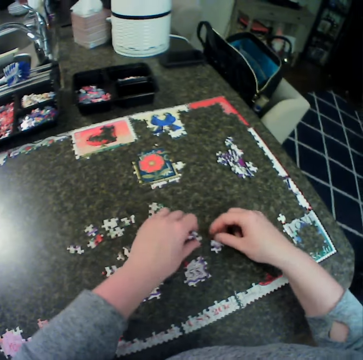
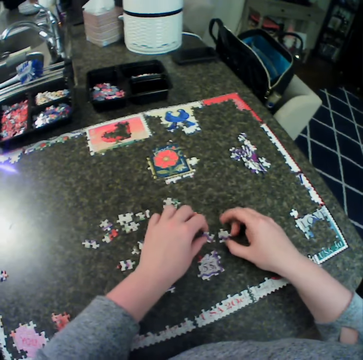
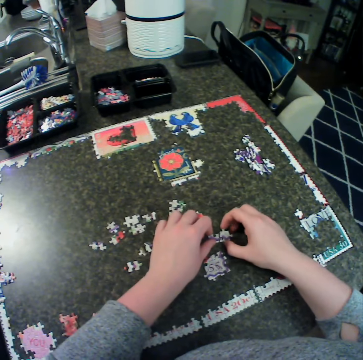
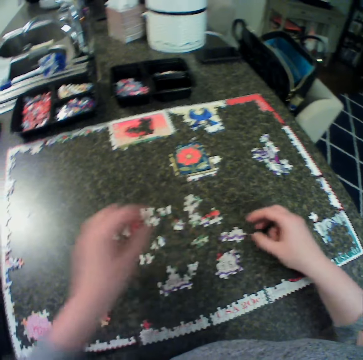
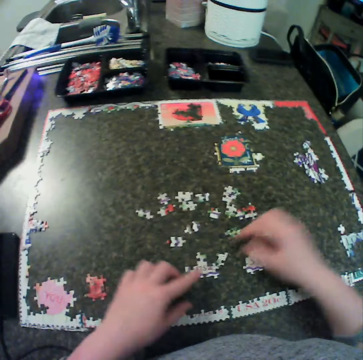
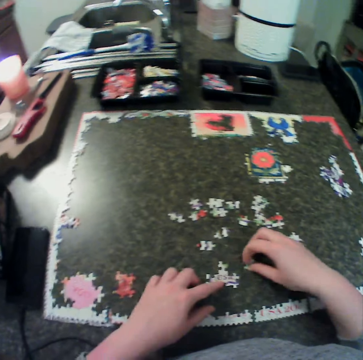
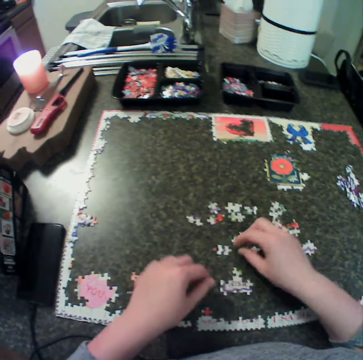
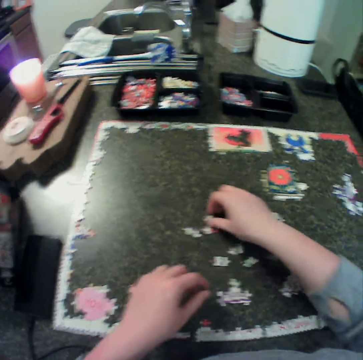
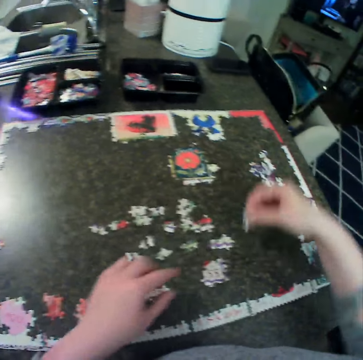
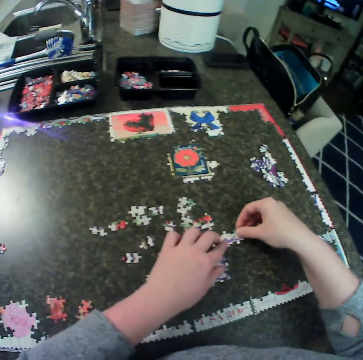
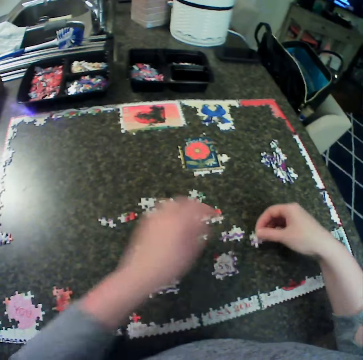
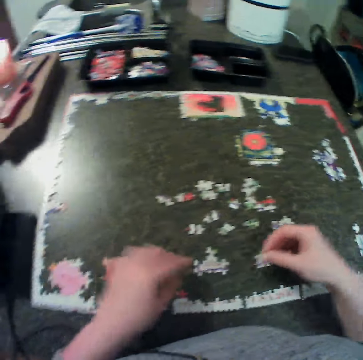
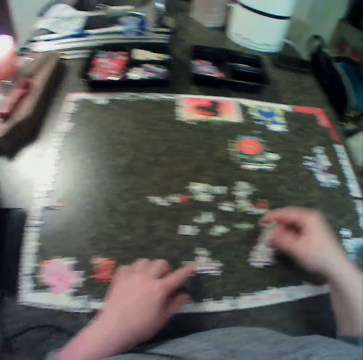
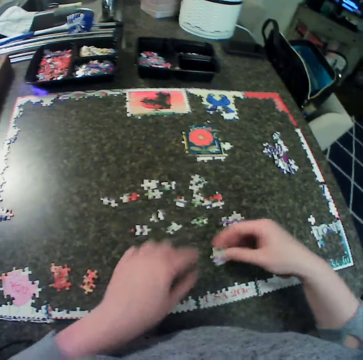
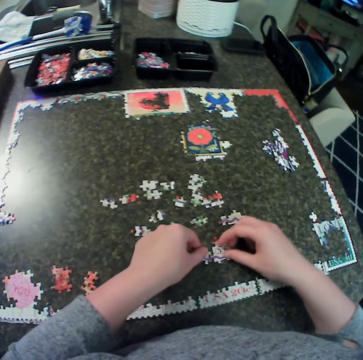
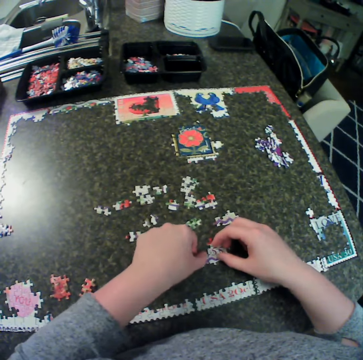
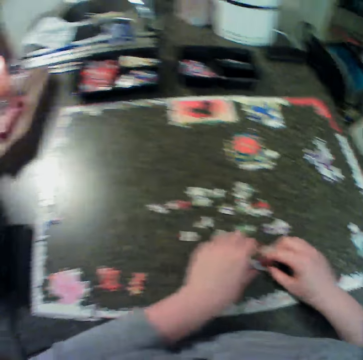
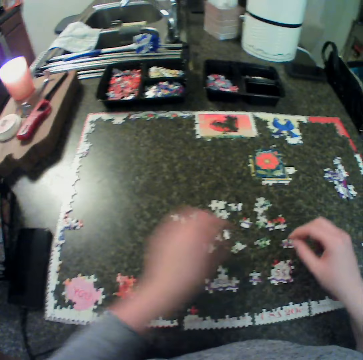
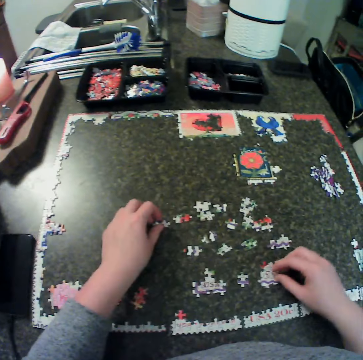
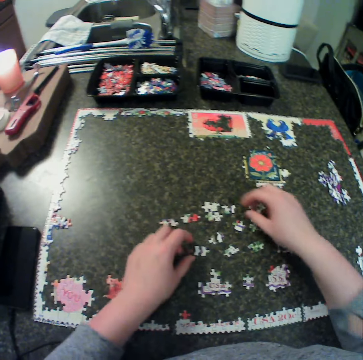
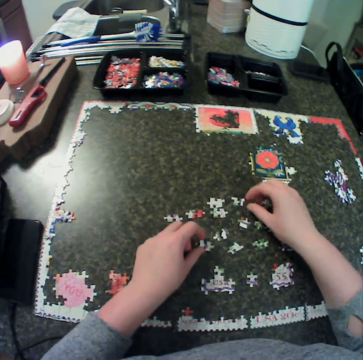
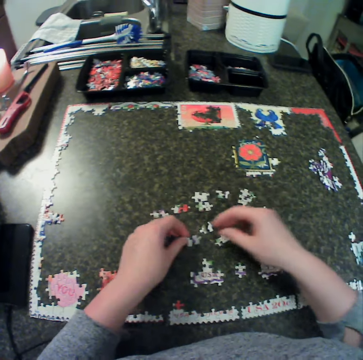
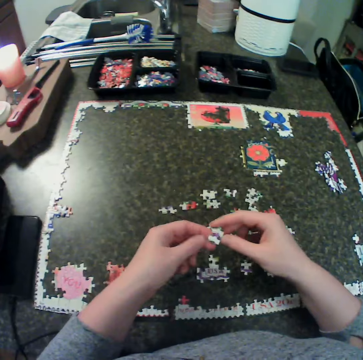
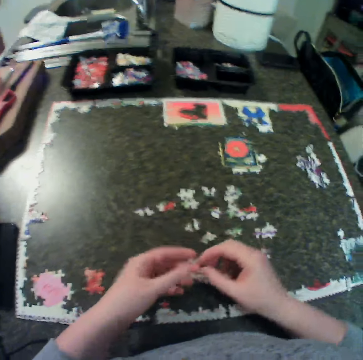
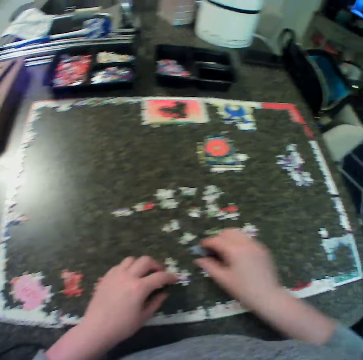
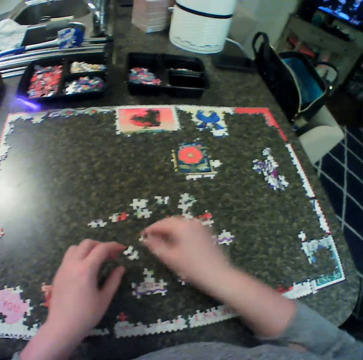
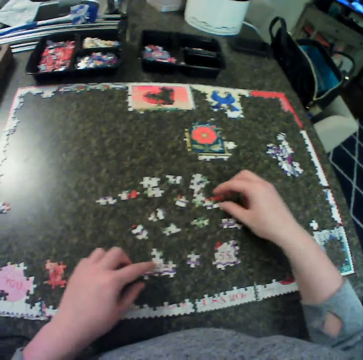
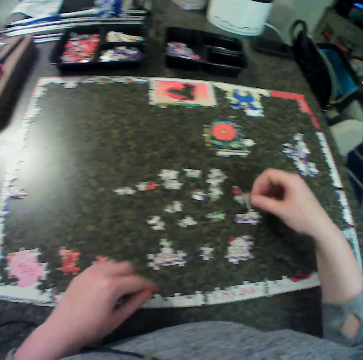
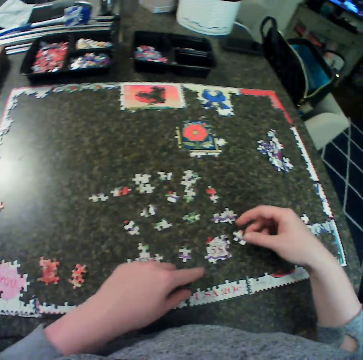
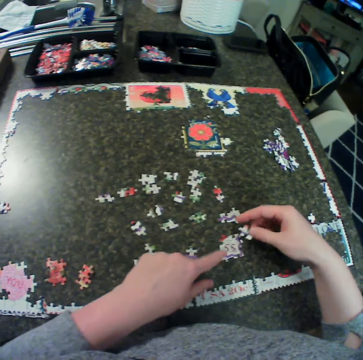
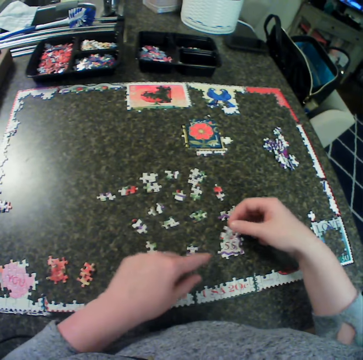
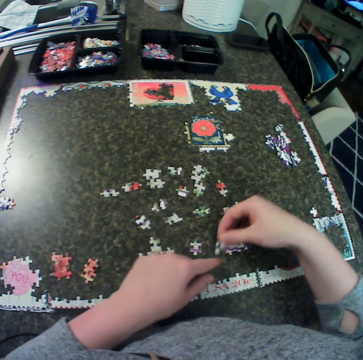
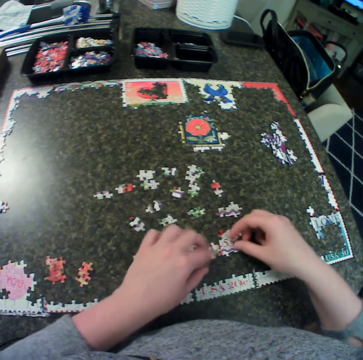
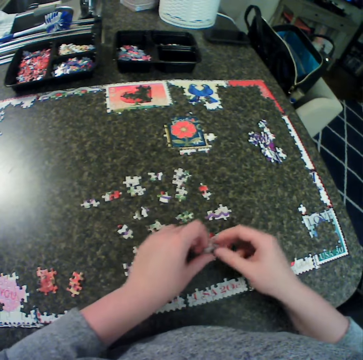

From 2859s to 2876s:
The camera wearer puts down the craft material. They fix the craft material. They pick up the craft material. They fix some puzzle together. They move their hand with the craft material. They fix the craft material. They pick up a piece from the table. They move the craft material on the table. They fix some puzzle together.

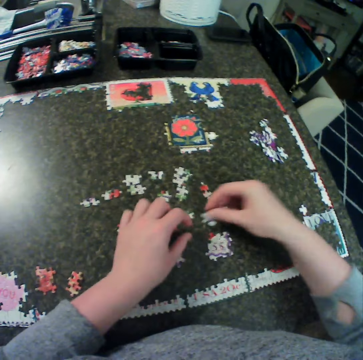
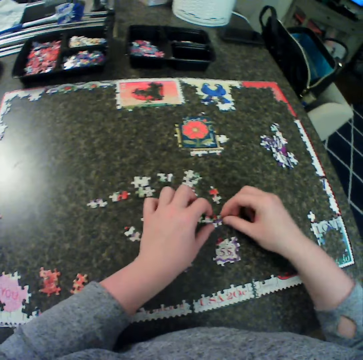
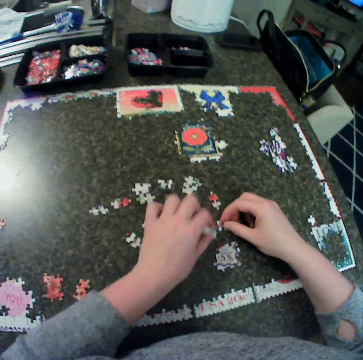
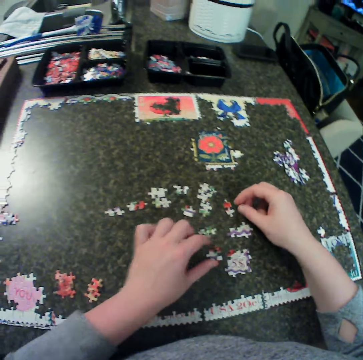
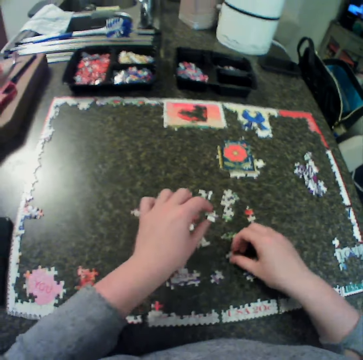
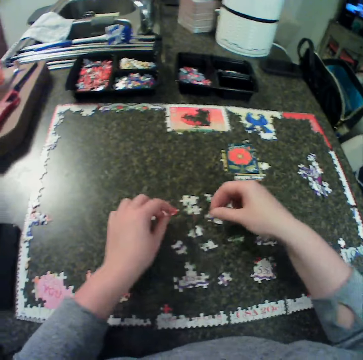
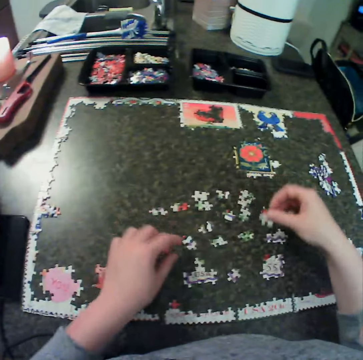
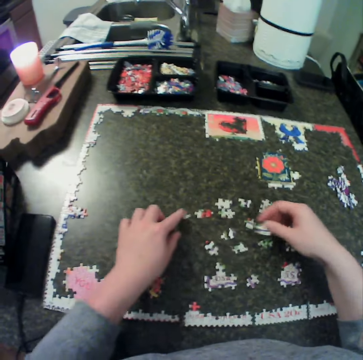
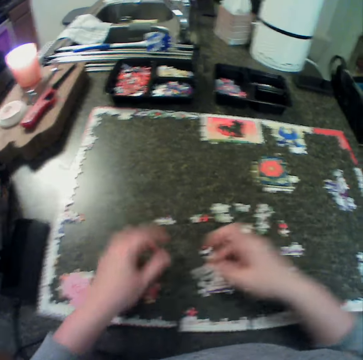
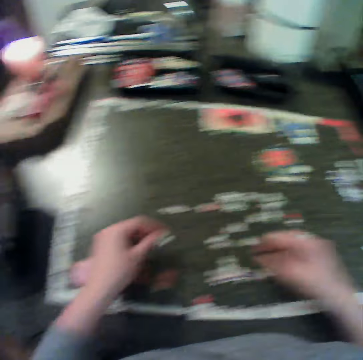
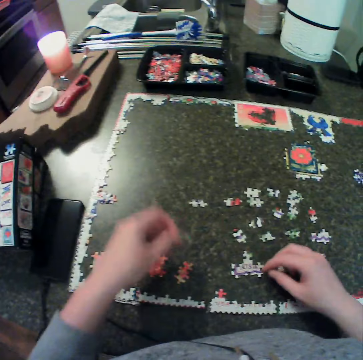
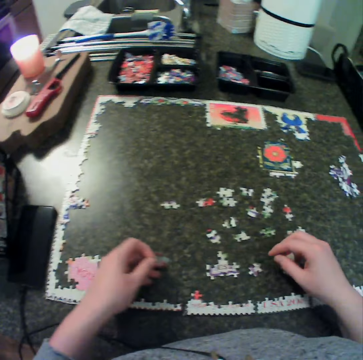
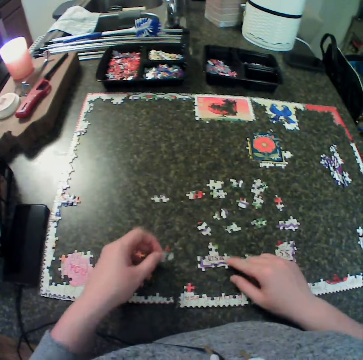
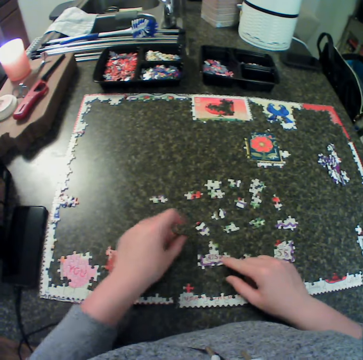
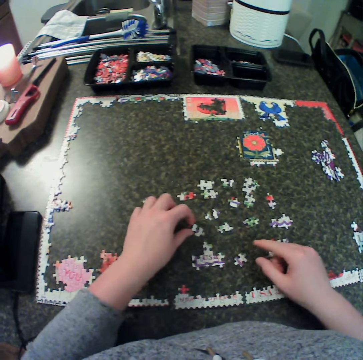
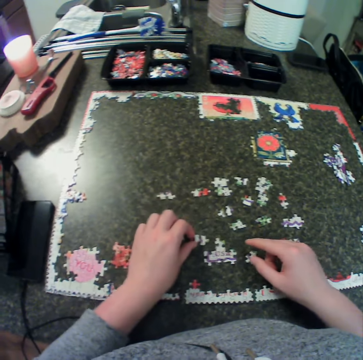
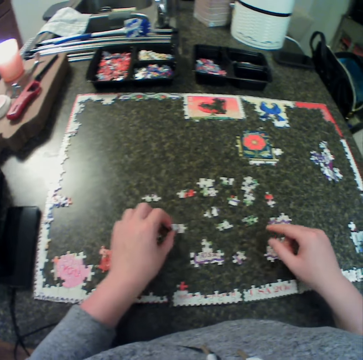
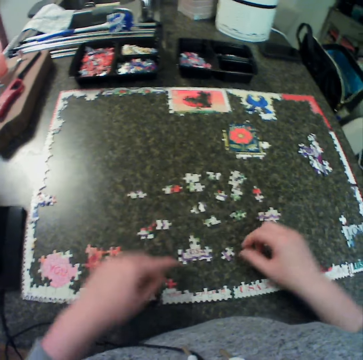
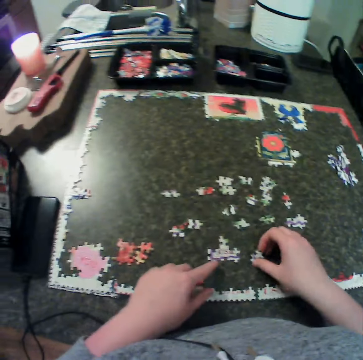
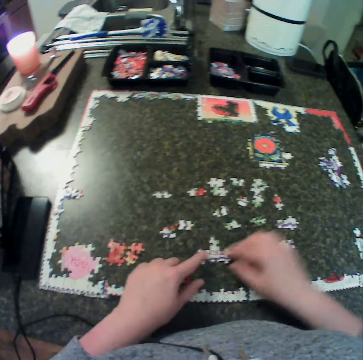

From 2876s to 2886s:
The camera wearer picks up a piece from the table.

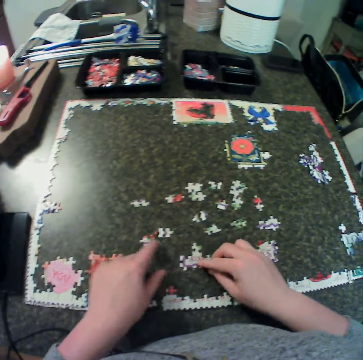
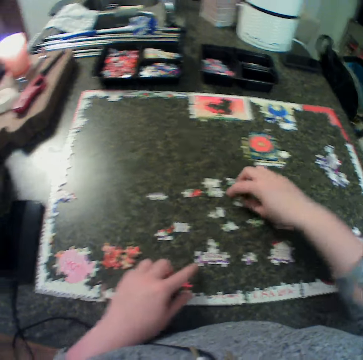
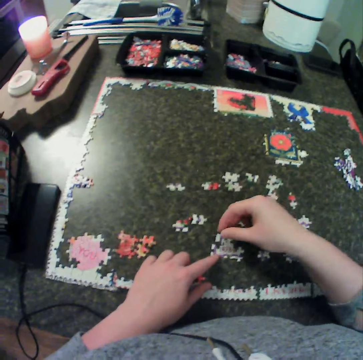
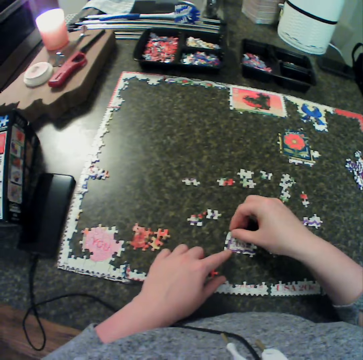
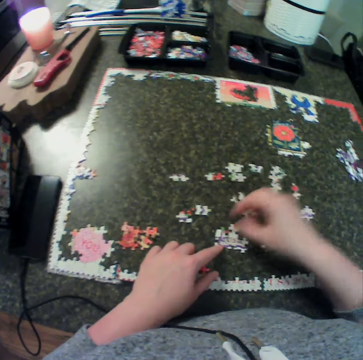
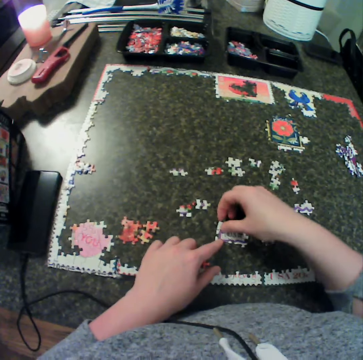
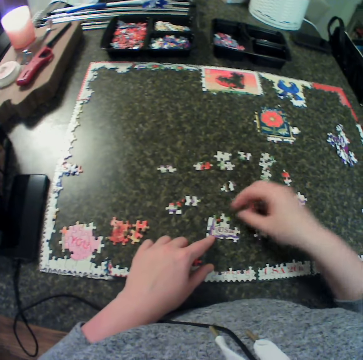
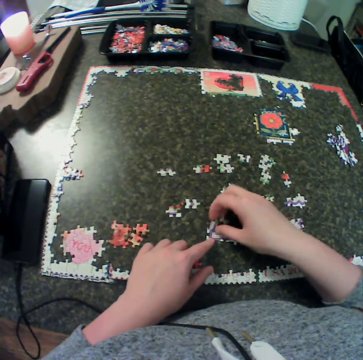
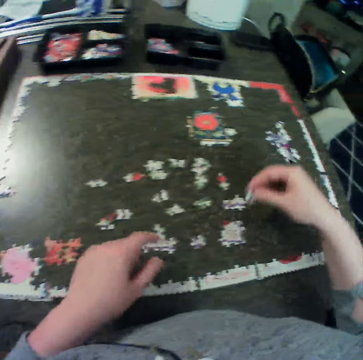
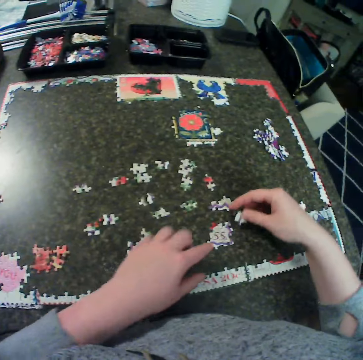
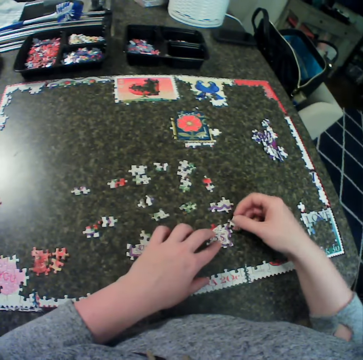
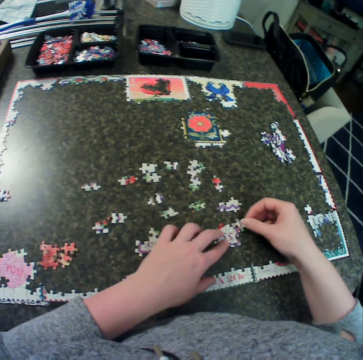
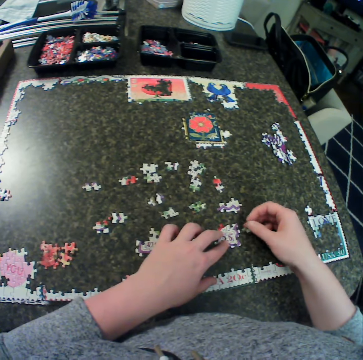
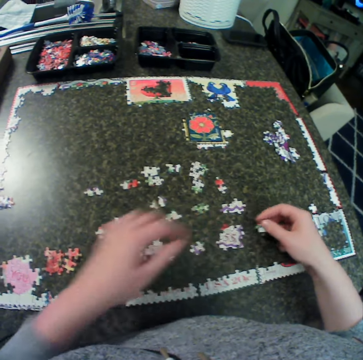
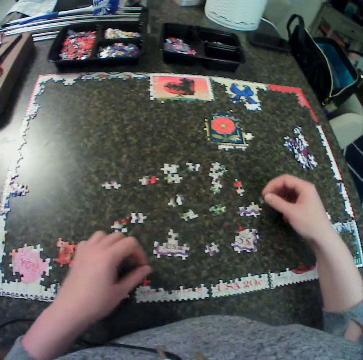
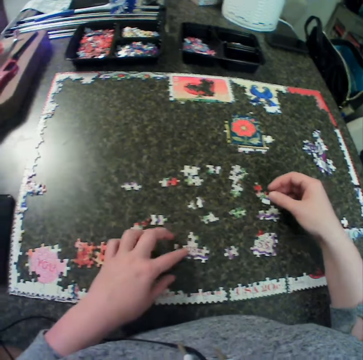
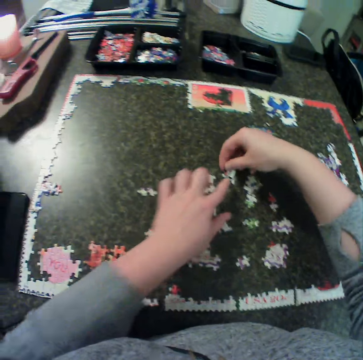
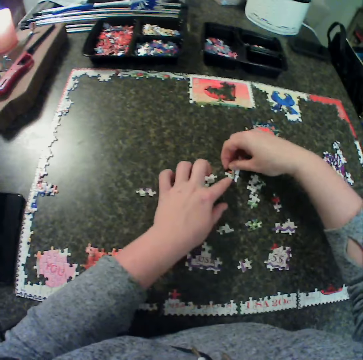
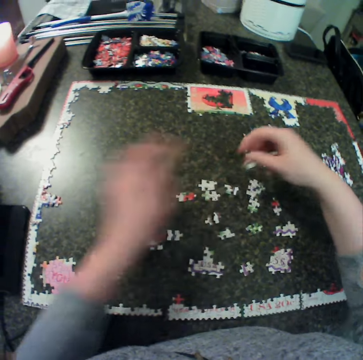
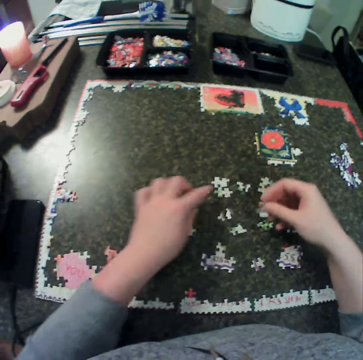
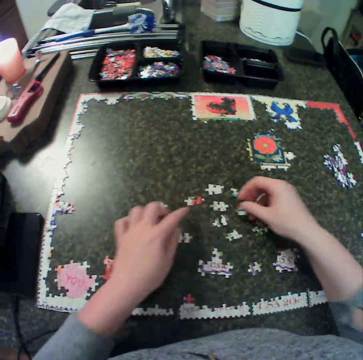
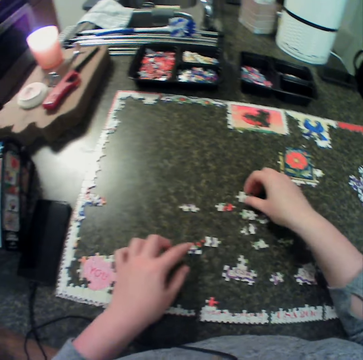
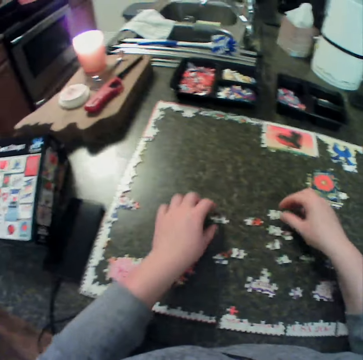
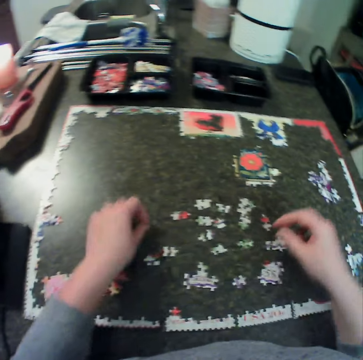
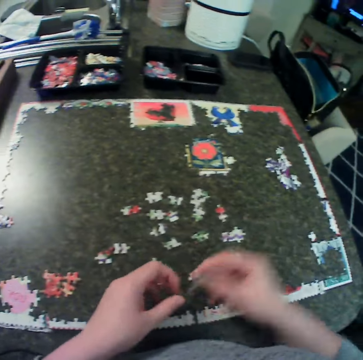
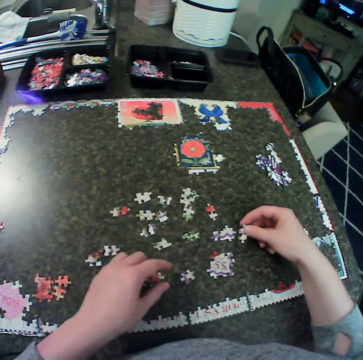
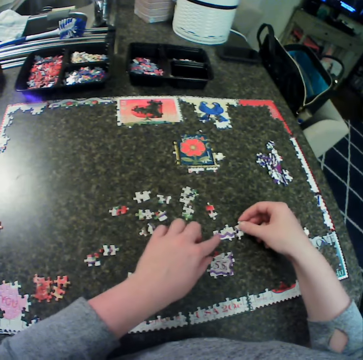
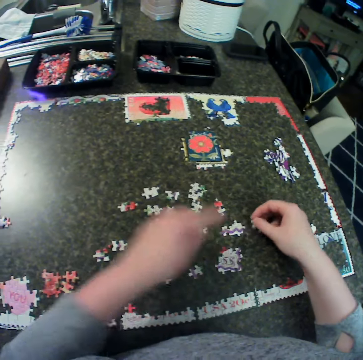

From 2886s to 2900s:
The camera wearer fixes the craft material on the table. They move the craft material on the table. They pick up the craft material.
